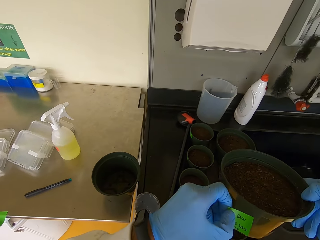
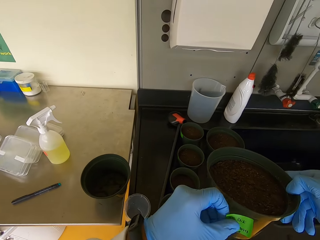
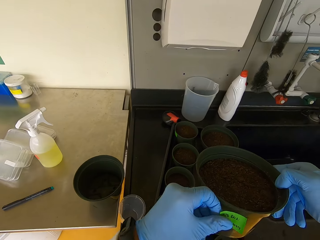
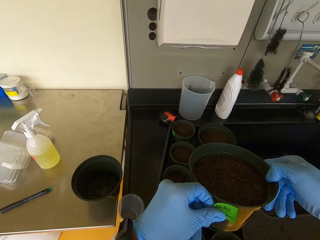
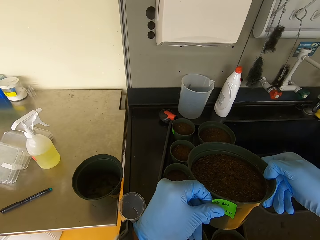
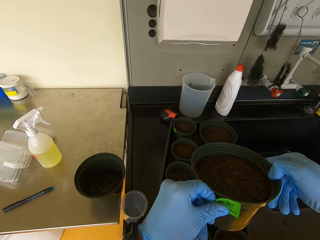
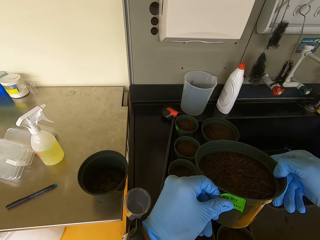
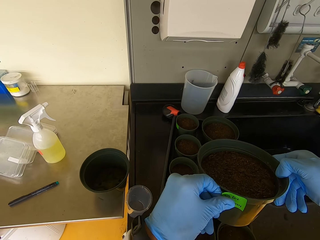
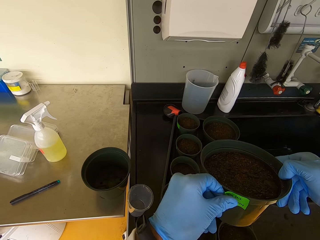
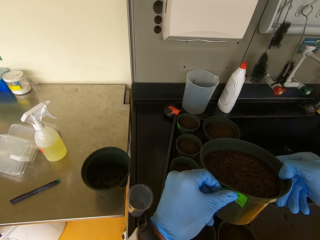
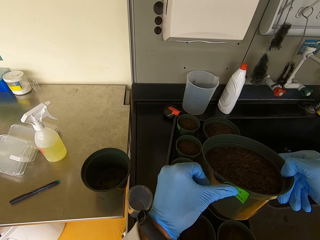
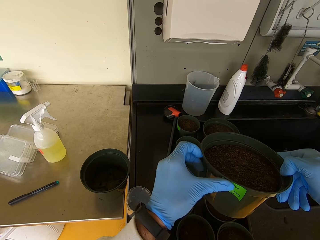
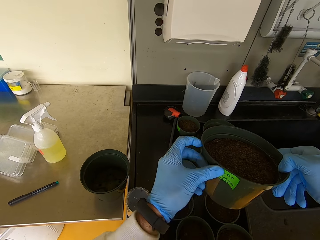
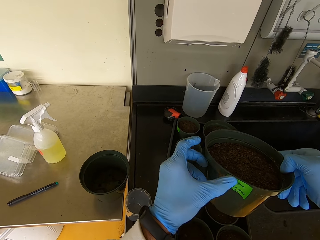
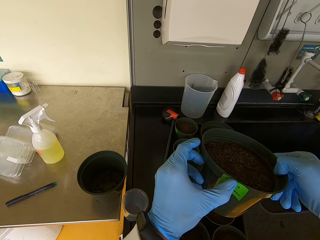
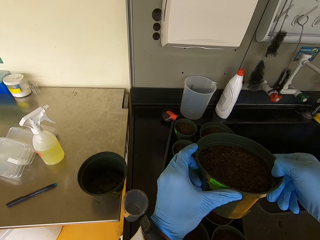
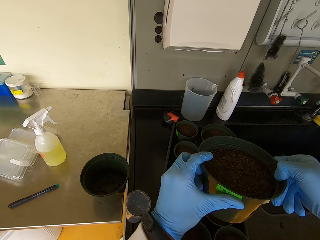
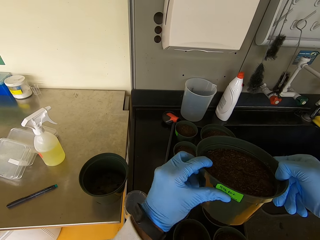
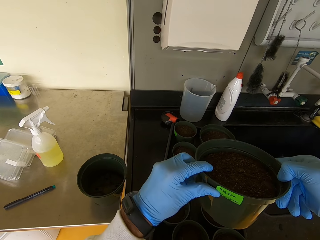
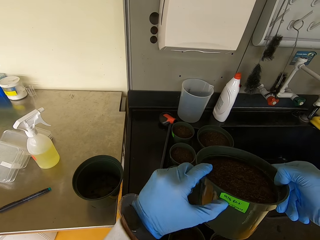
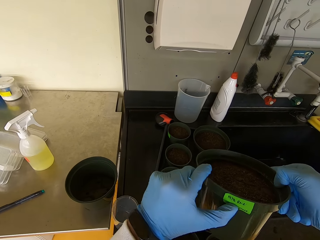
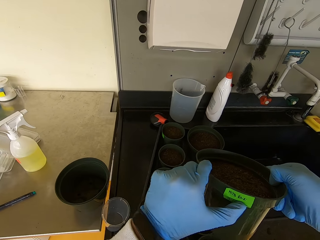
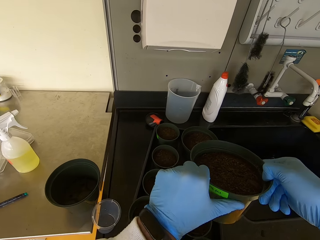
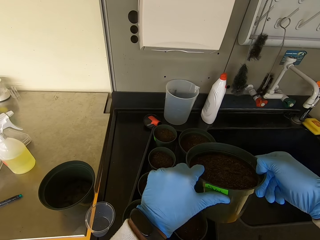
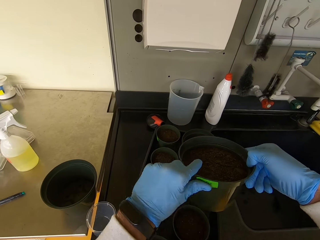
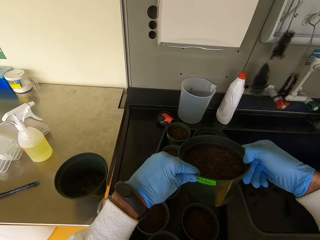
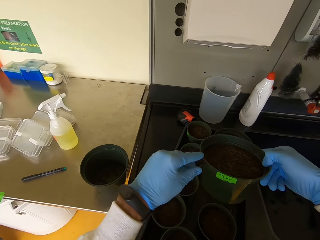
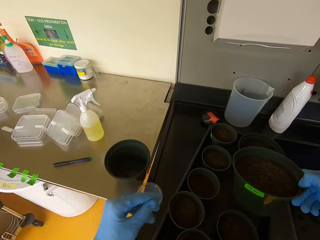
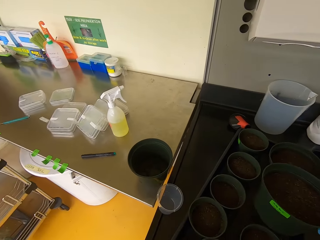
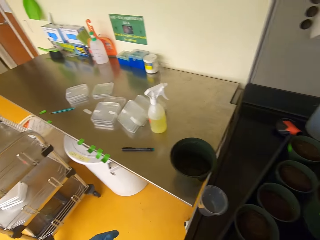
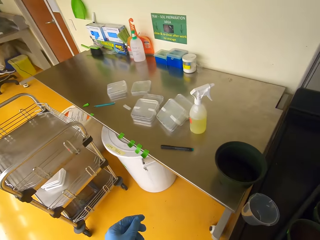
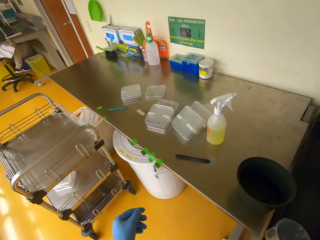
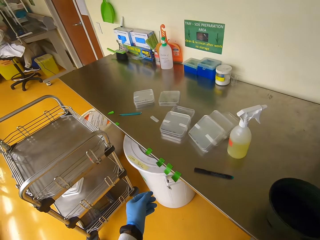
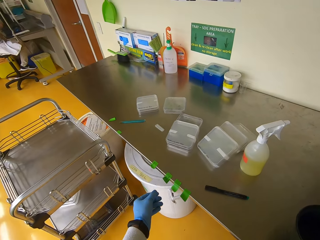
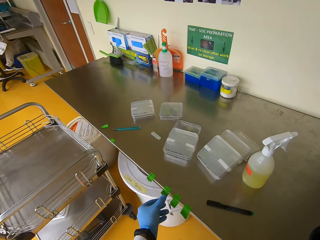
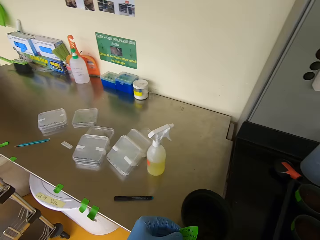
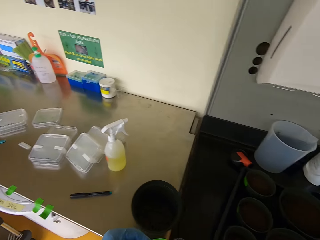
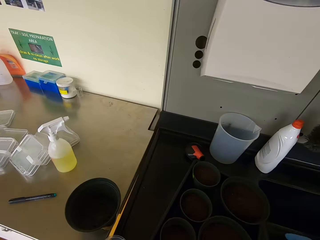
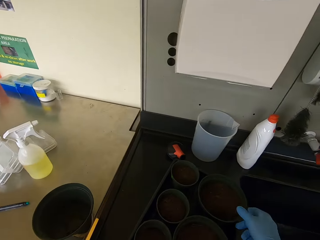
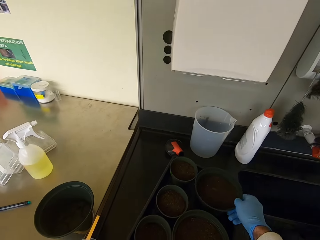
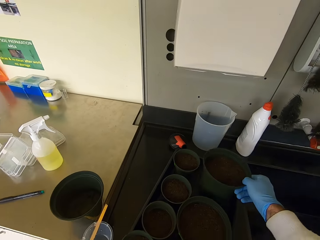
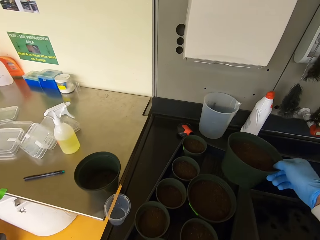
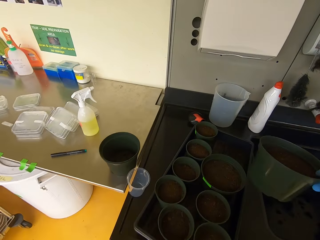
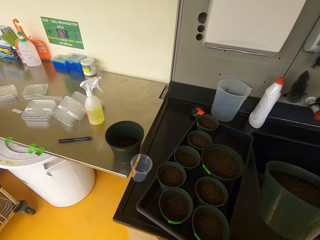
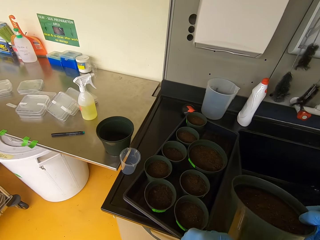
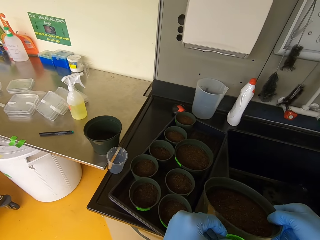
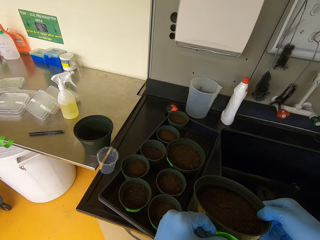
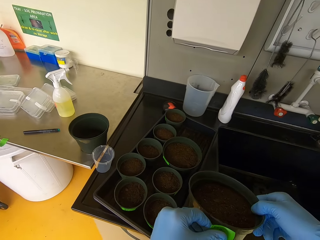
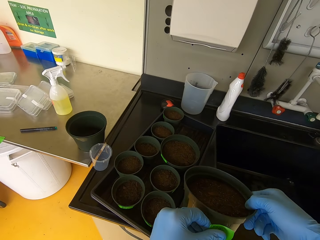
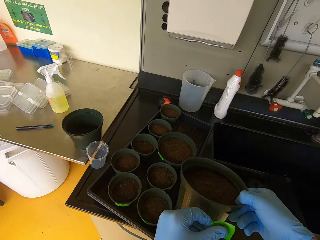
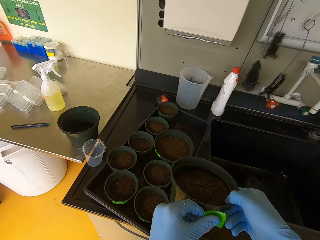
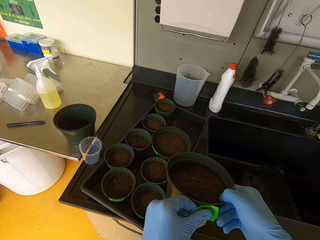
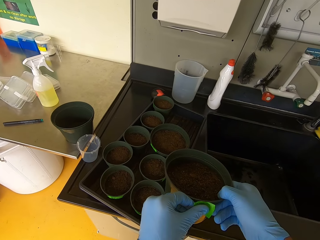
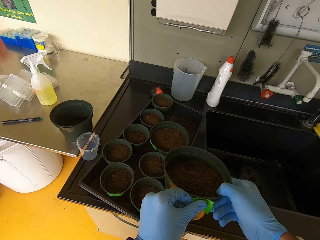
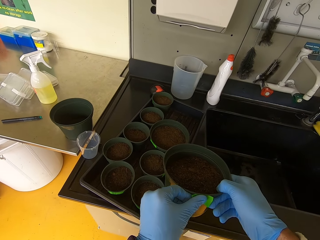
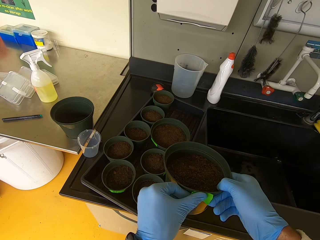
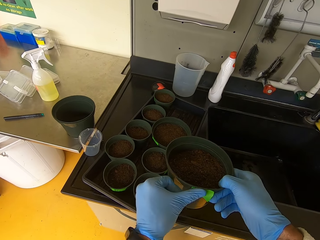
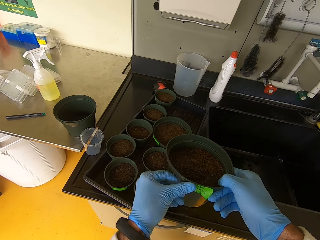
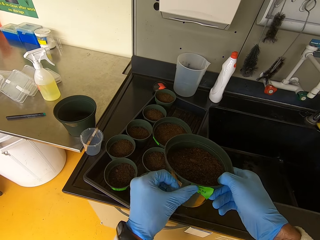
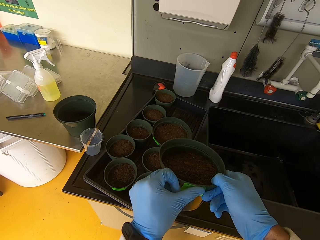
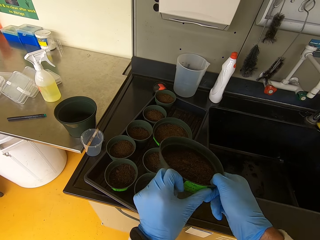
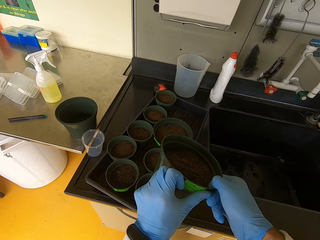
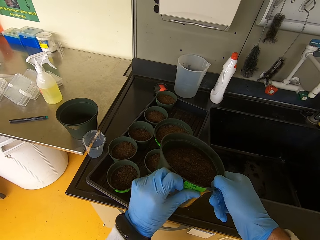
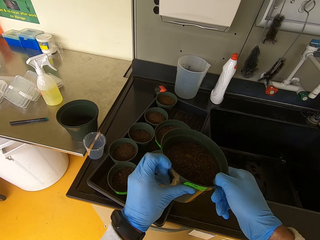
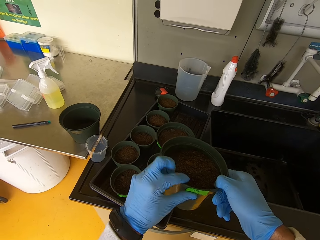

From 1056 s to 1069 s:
The camera wearer sticks paper on the vase or plastic plant pots and puts the vase down. They pick one label tie tape or paper. They pick the plastic plant pots. They put the paper on the vase.

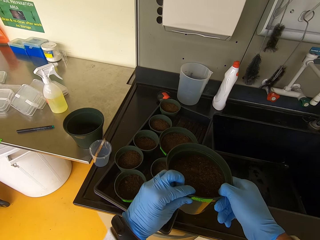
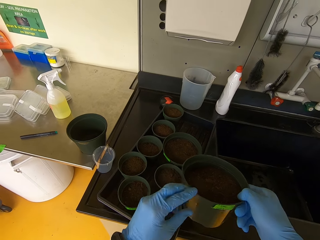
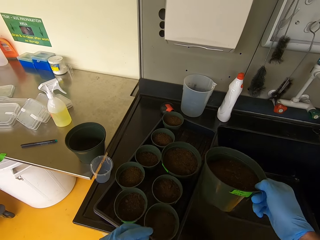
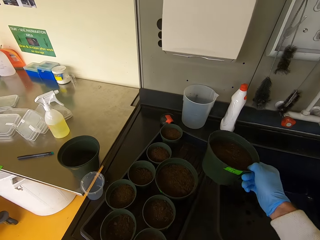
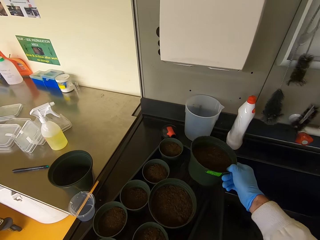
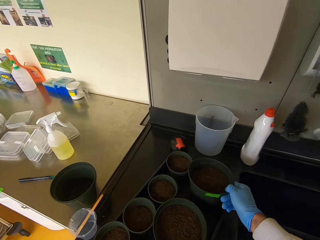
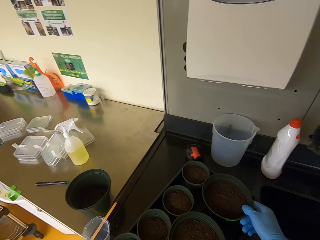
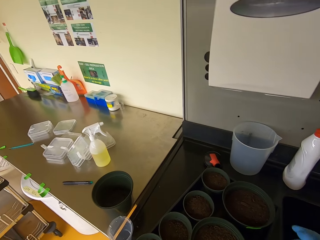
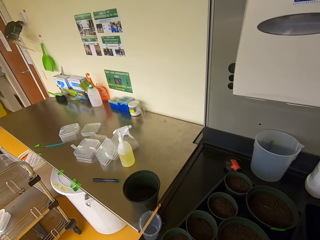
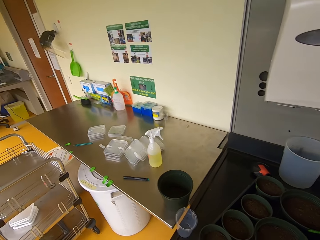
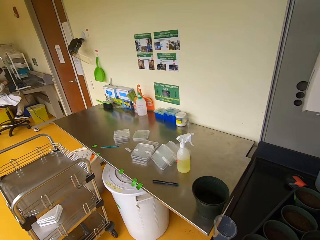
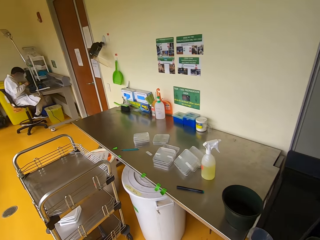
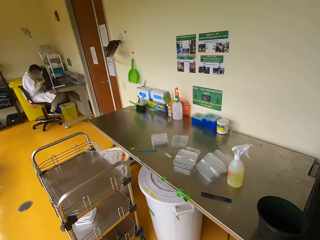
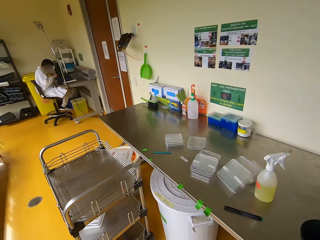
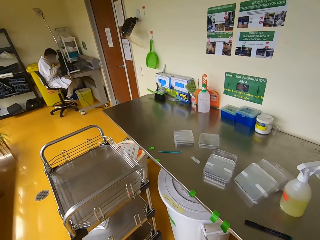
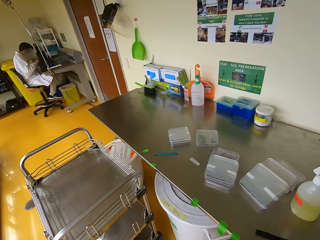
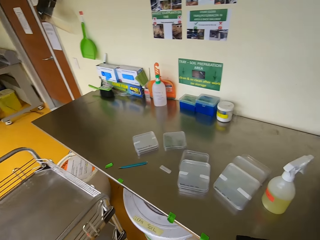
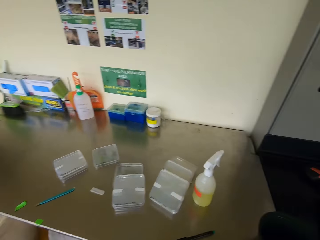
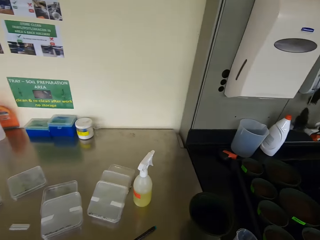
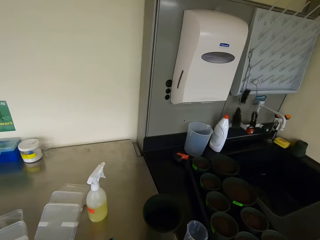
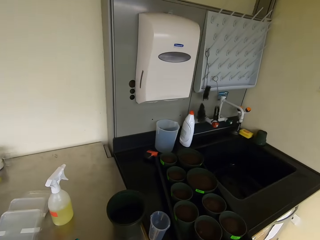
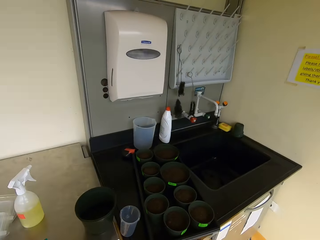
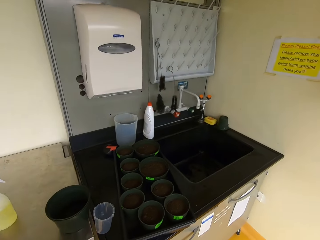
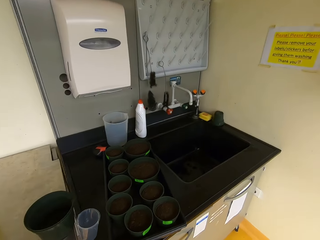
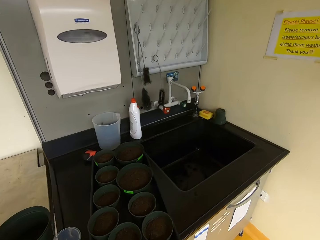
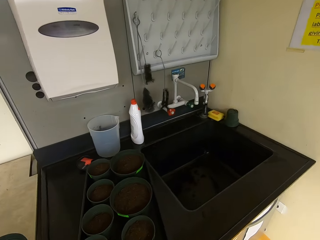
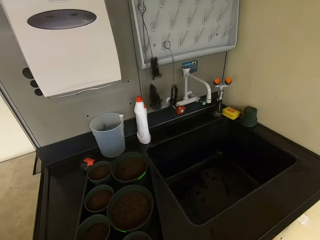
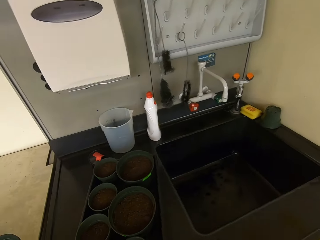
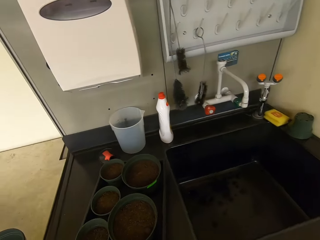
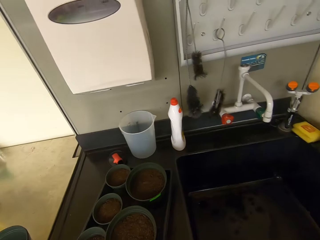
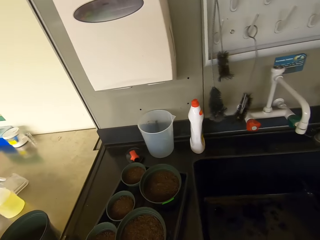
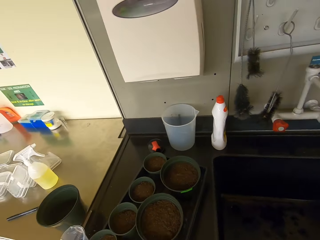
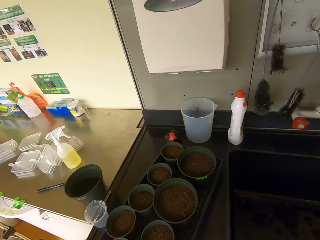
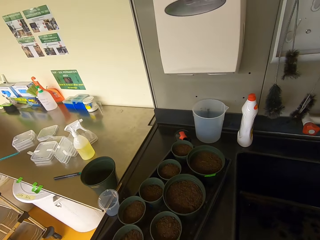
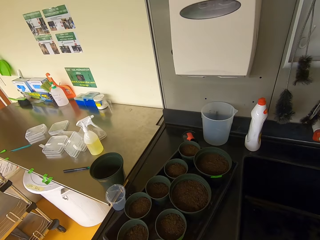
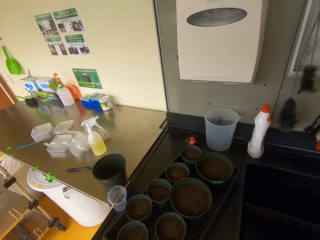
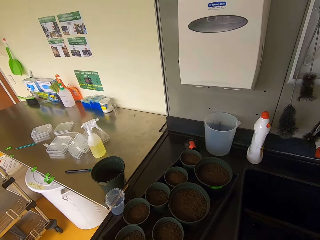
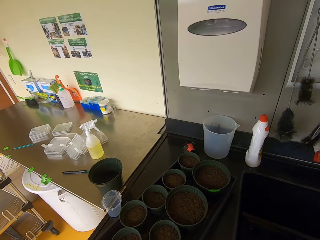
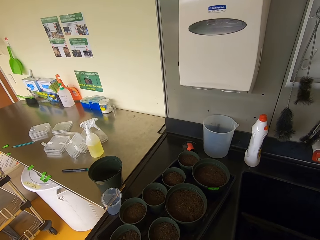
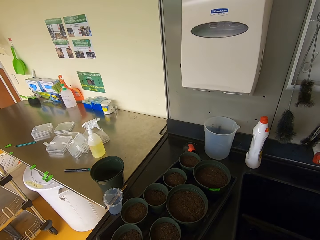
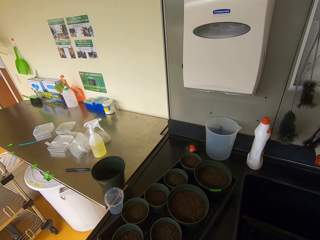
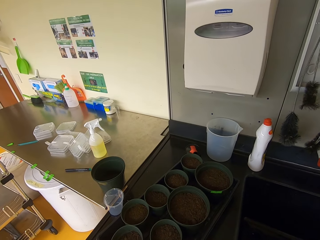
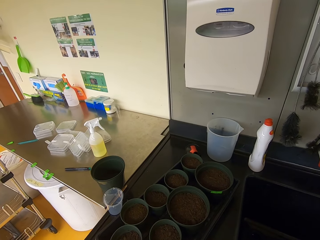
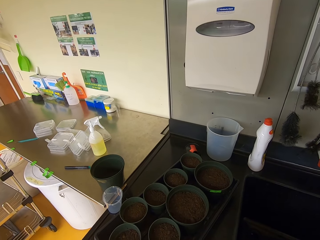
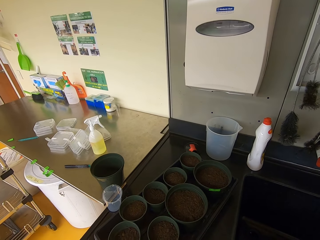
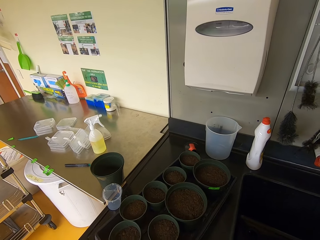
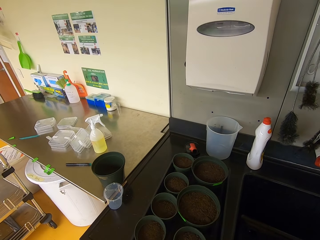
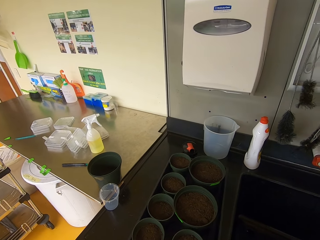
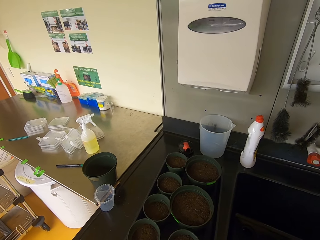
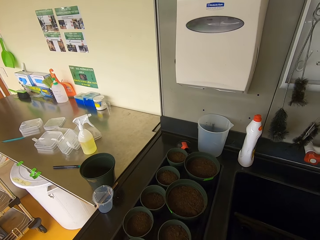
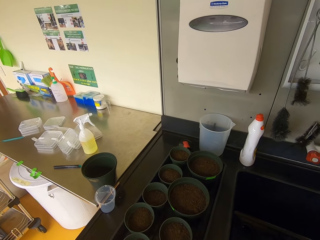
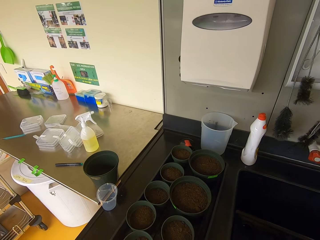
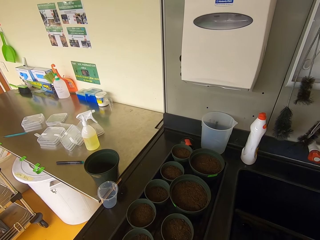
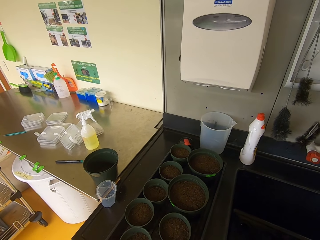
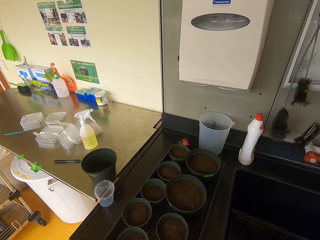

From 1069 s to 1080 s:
The camera wearer puts the vase down. They walk around. They look around. They move the tray.
